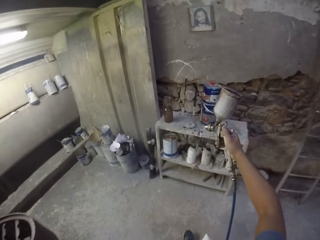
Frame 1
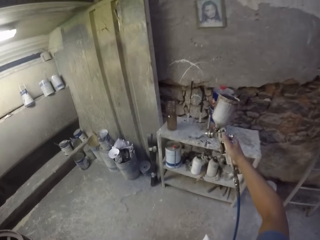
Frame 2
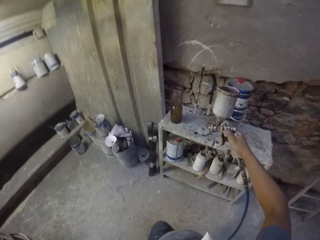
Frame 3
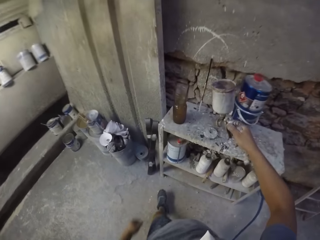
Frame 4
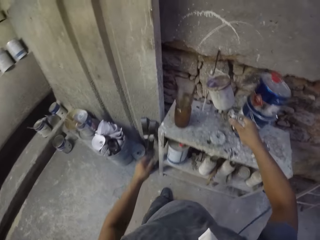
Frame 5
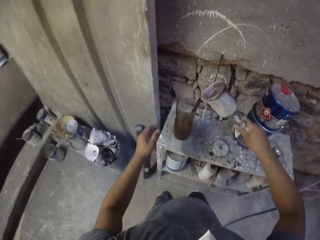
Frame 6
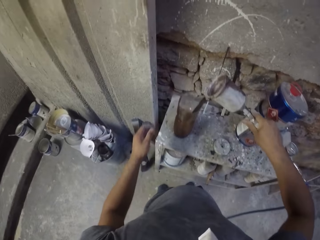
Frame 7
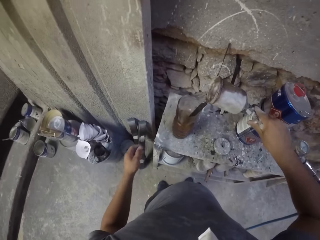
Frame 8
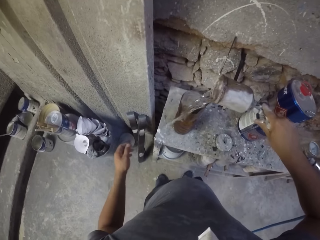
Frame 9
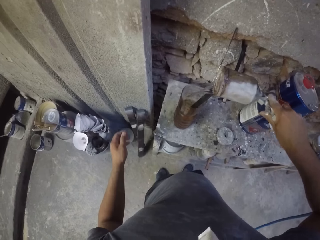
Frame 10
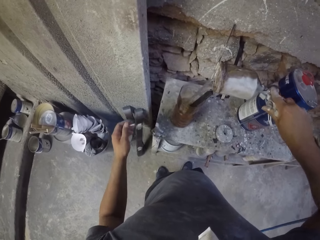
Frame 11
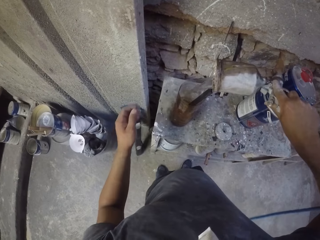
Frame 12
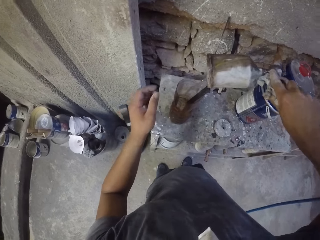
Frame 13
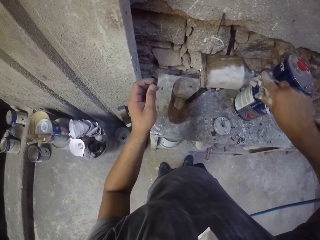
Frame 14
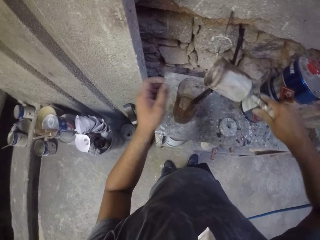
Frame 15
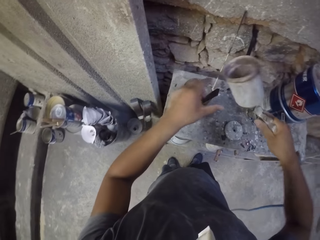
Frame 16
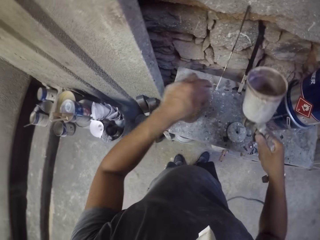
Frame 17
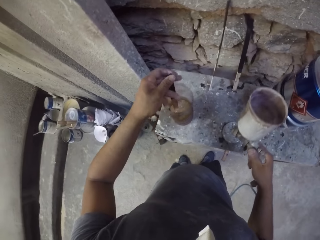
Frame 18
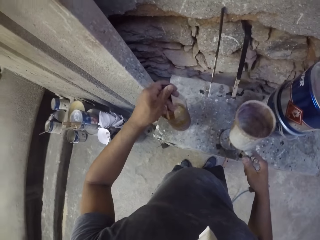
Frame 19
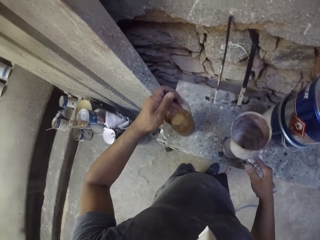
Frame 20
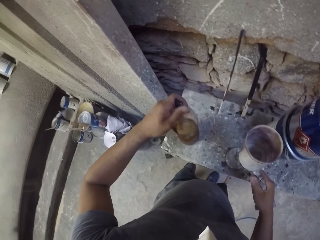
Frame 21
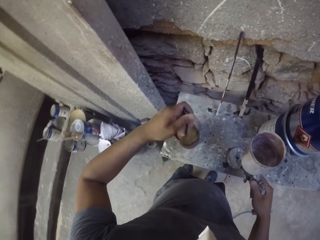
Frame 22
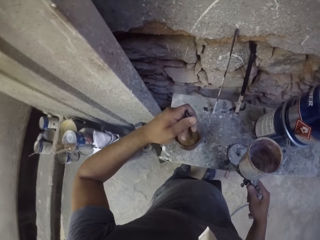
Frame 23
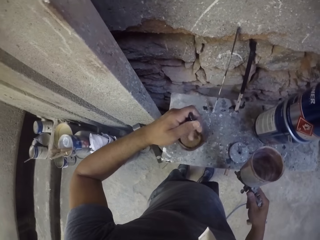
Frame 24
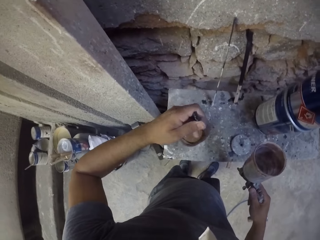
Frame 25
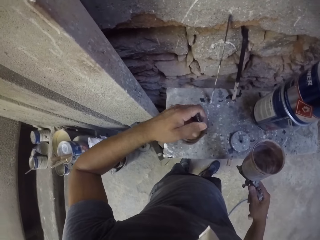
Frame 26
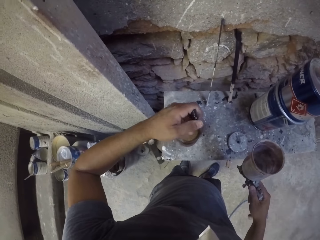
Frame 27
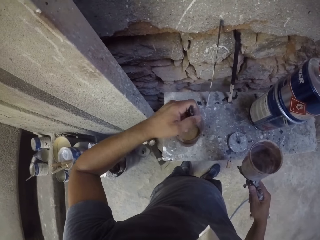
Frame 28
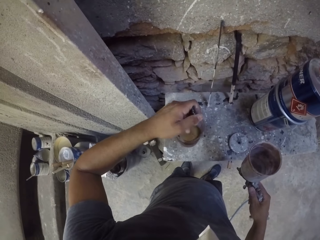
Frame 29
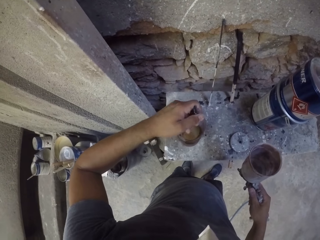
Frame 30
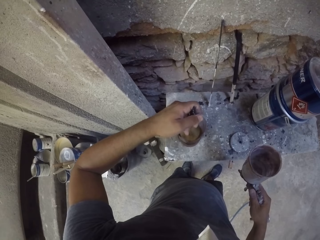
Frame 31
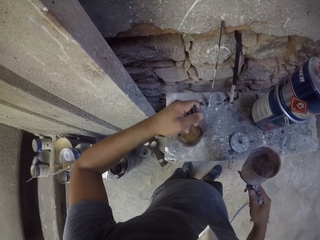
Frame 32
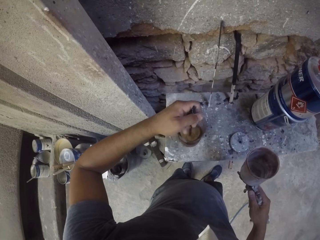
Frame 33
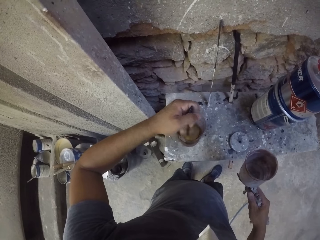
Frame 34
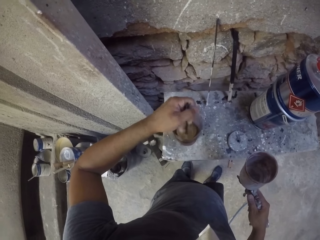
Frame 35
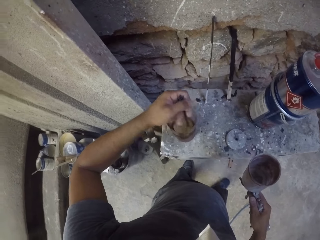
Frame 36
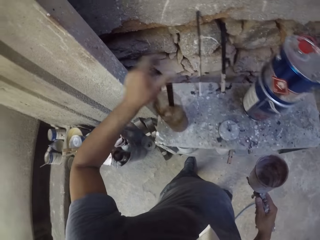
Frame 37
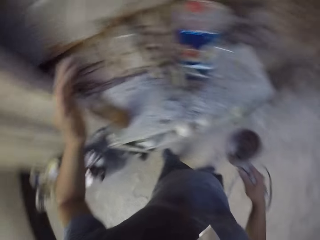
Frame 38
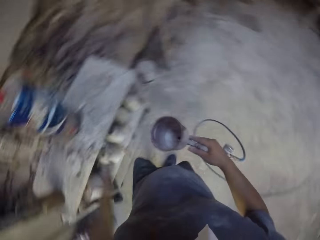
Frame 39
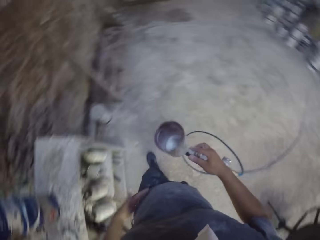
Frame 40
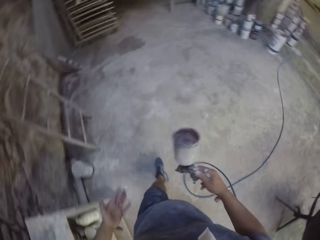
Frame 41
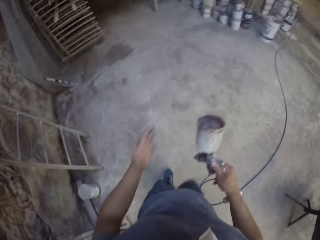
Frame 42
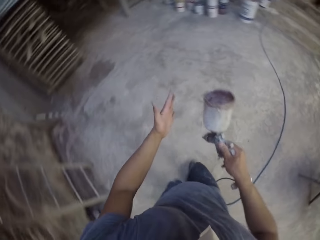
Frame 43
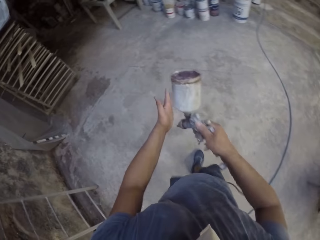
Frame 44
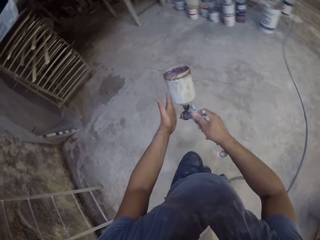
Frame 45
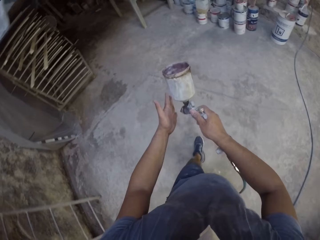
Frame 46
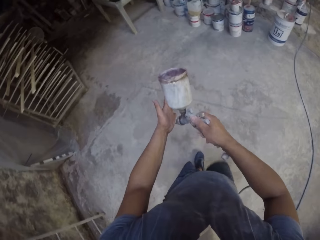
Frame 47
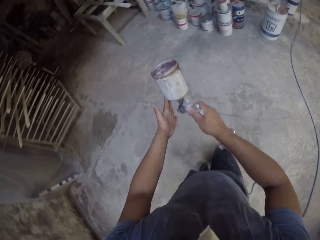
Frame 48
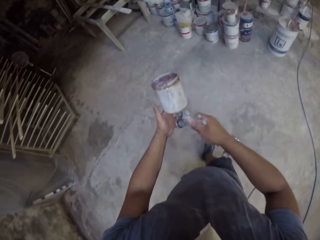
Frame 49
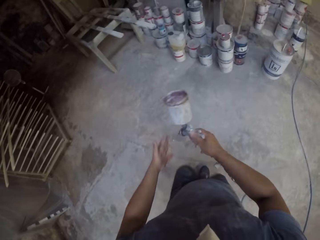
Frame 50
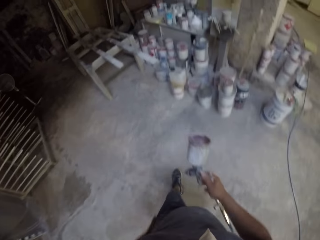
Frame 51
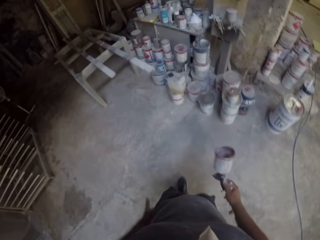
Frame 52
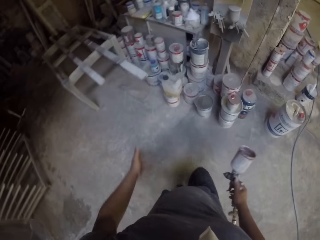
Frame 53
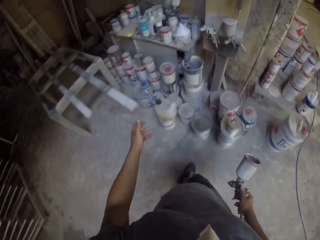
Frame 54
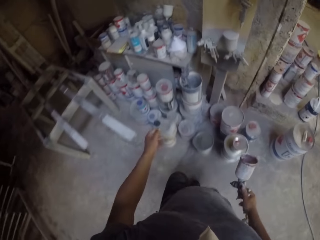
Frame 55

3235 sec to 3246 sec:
The camera wearer walks around in a room. They pour a chemical in a plastic container. They stir paint in the plastic container. They walk around in the room. They spray in the room with a paint spray gun.

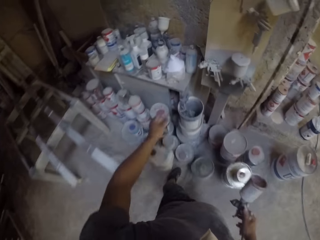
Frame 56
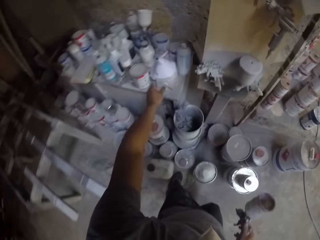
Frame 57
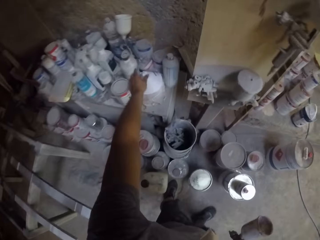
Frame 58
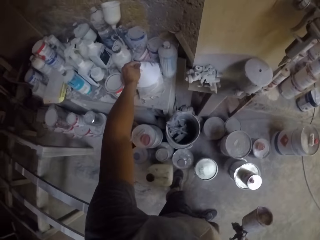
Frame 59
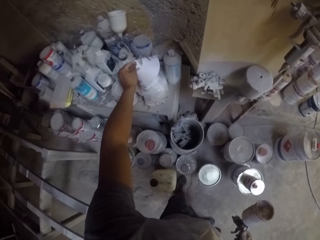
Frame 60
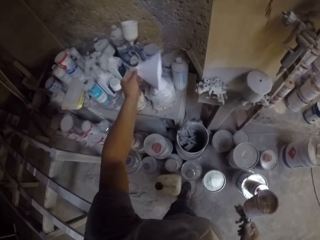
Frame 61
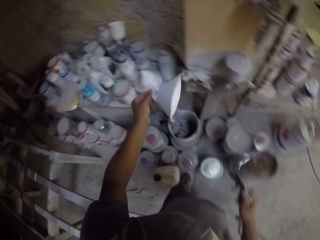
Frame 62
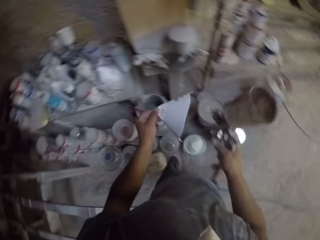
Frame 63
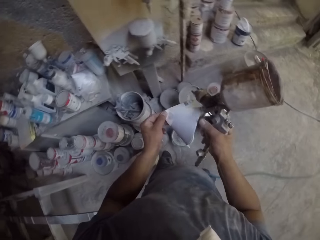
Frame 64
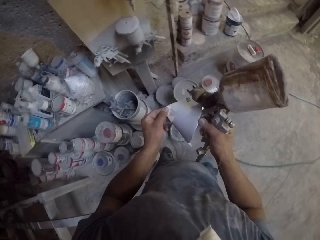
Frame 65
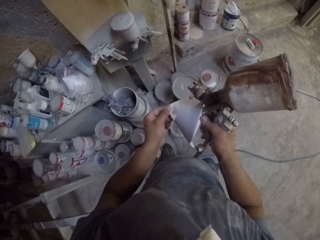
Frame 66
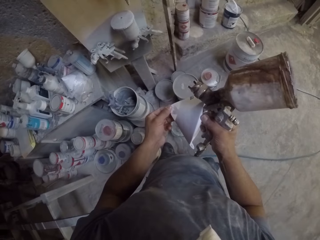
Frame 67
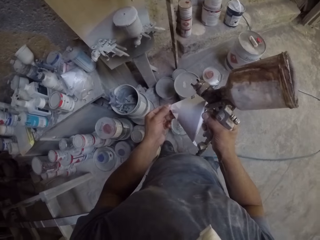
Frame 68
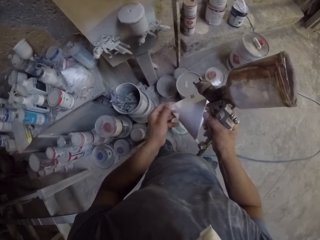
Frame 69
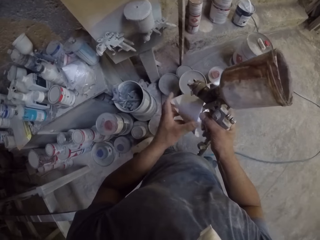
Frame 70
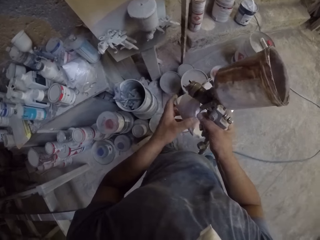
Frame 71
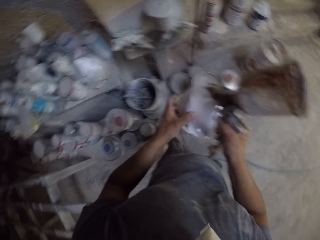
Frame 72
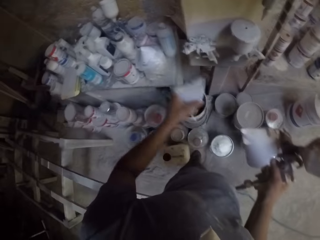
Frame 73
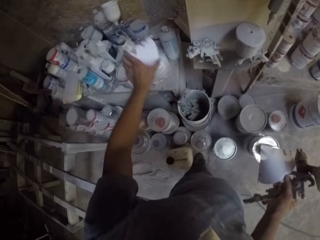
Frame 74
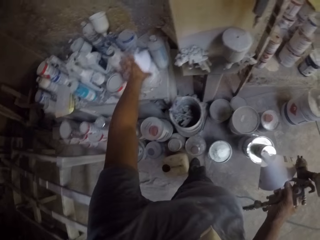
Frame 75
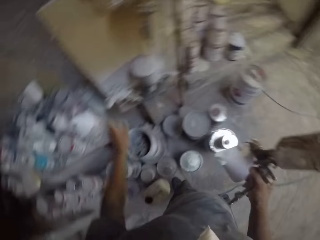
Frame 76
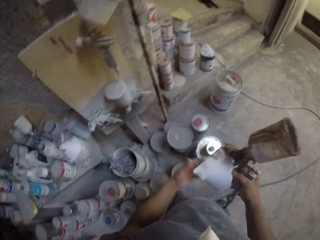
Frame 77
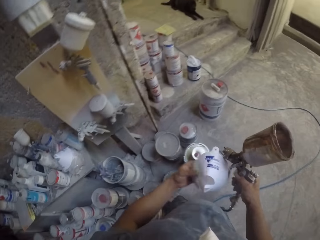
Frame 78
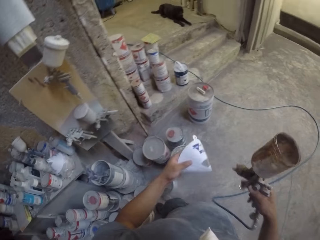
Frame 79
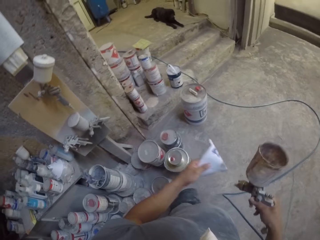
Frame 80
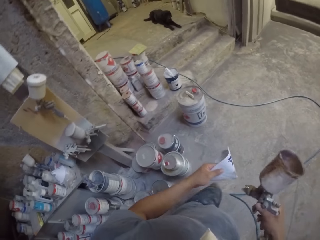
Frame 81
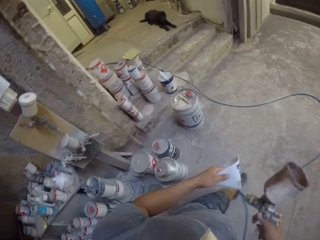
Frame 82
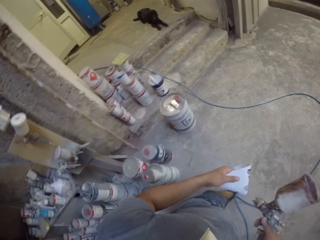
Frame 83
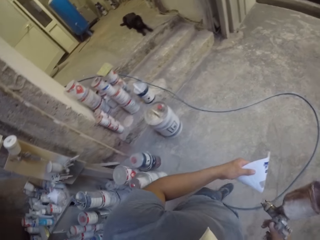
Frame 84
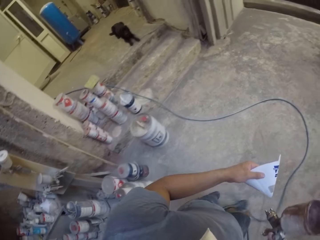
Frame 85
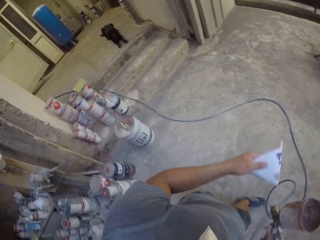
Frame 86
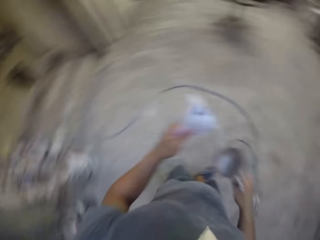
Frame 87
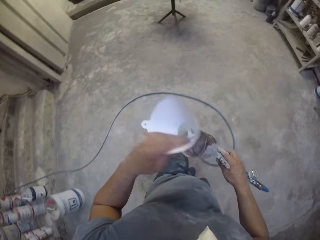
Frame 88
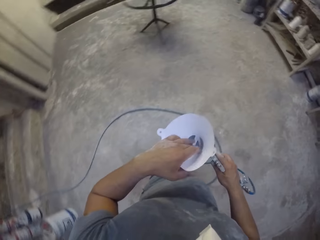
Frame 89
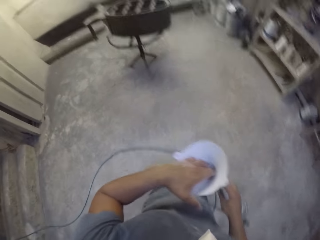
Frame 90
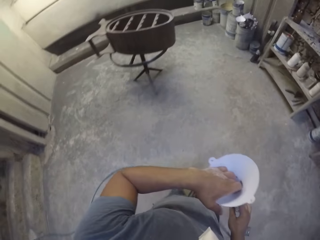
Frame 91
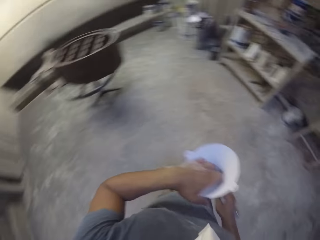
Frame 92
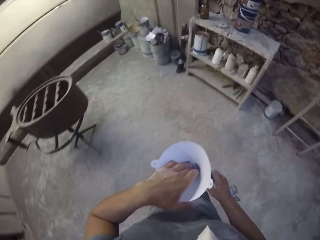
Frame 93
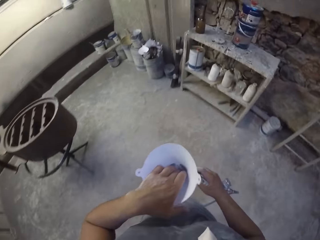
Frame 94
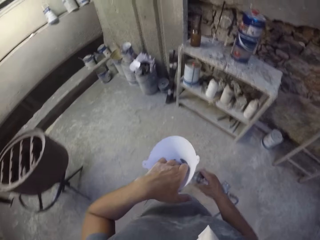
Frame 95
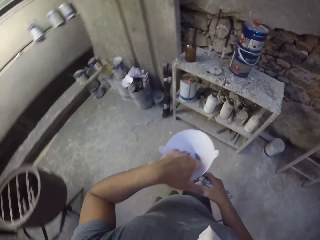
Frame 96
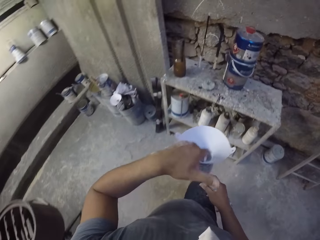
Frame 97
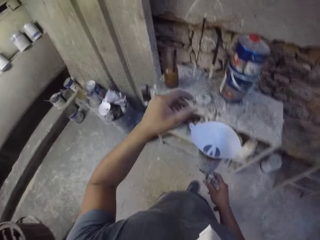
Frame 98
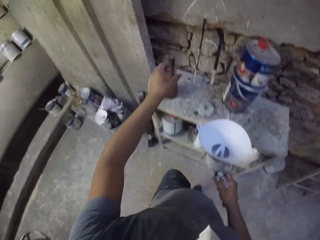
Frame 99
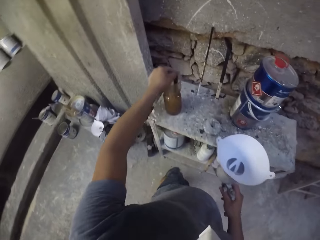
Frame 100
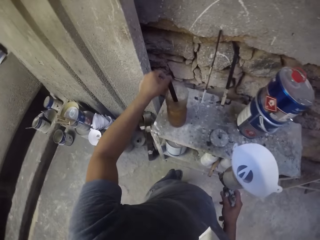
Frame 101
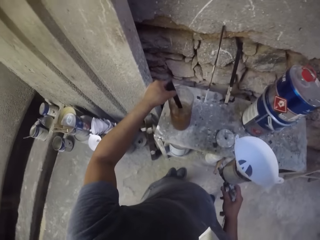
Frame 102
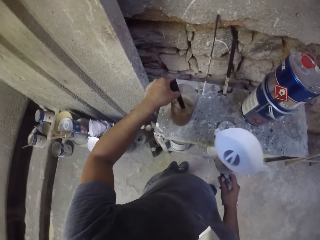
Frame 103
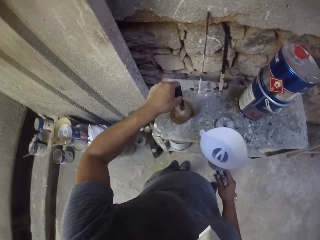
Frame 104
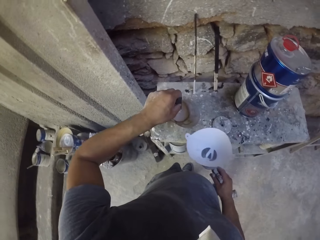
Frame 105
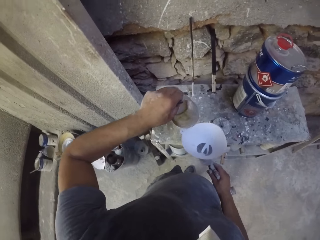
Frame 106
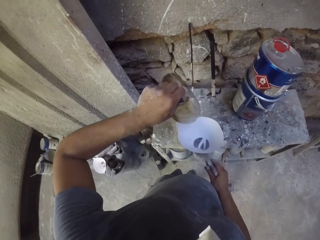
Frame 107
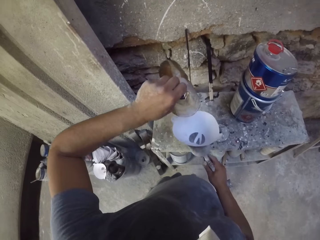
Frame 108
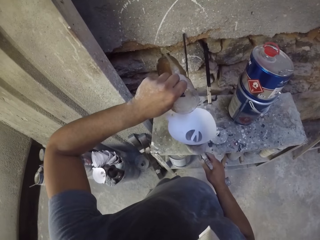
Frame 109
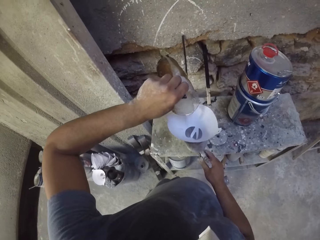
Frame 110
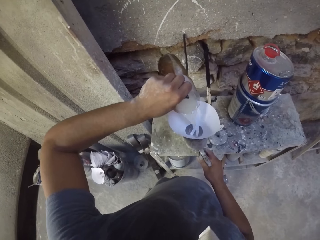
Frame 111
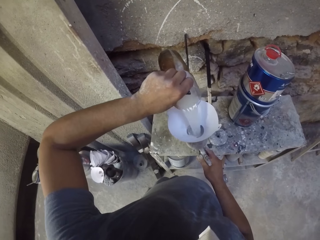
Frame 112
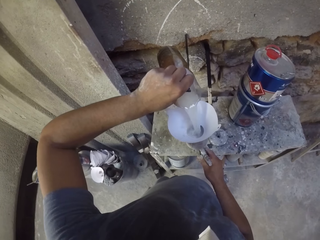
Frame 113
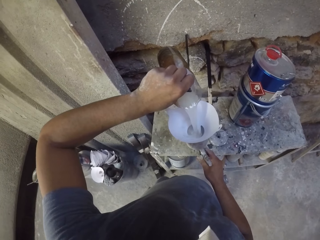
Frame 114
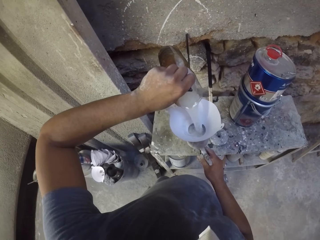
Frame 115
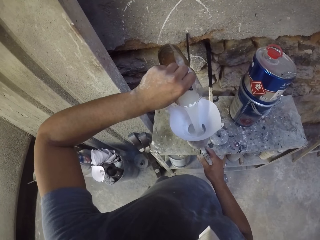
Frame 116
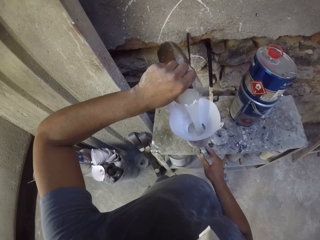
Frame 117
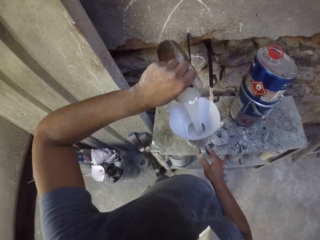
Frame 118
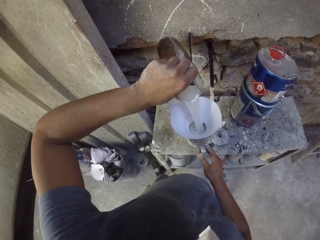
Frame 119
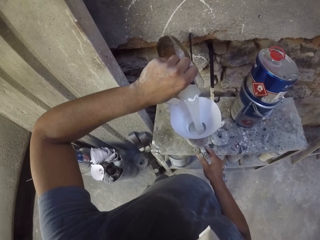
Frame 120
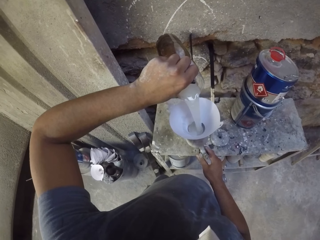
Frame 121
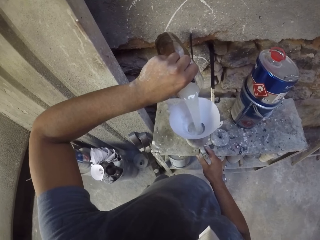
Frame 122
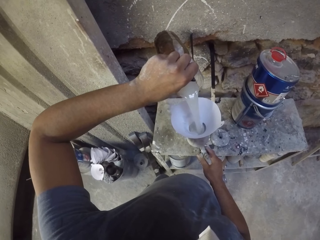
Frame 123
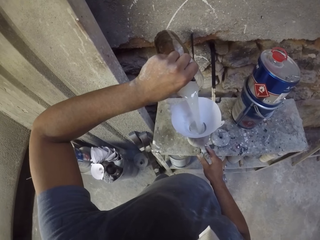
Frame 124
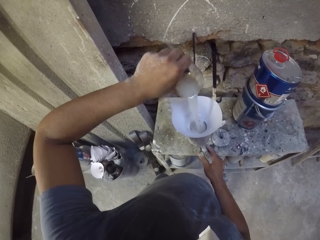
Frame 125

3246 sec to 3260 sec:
The camera wearer walks around in a room. They pick up a funnel in the room. They hold the funnel with both hands in the room. They place the funnel on the table. They hold the funnel with the left hand. They place the funnel on a paint spray gun. They pick up a plastic container on the table. They put paint in the paint spray gun.
